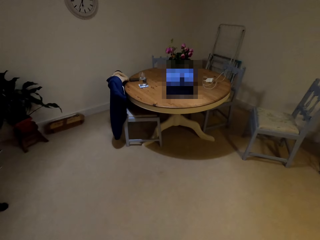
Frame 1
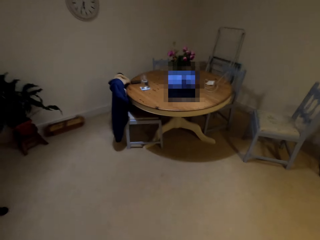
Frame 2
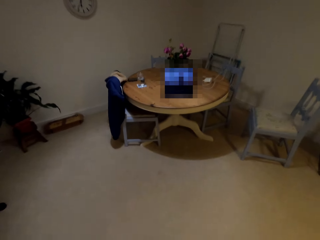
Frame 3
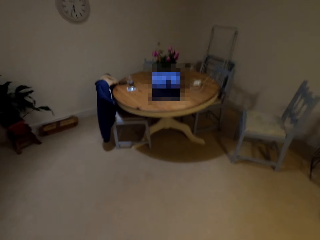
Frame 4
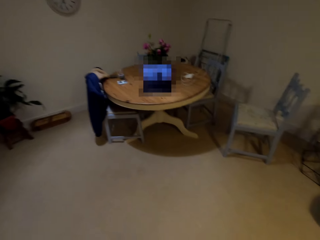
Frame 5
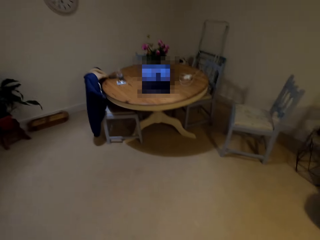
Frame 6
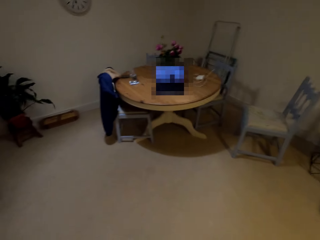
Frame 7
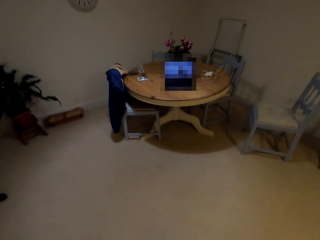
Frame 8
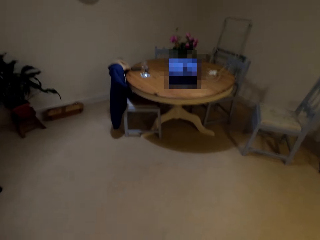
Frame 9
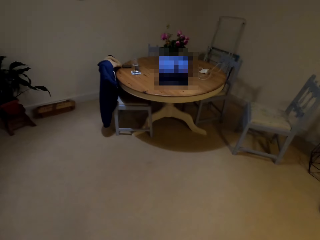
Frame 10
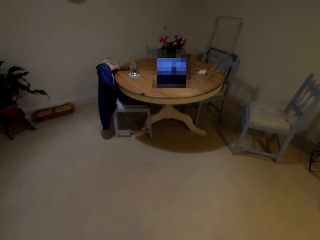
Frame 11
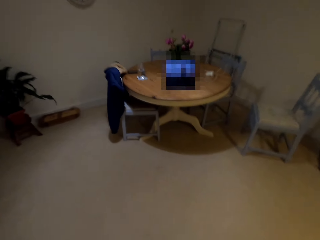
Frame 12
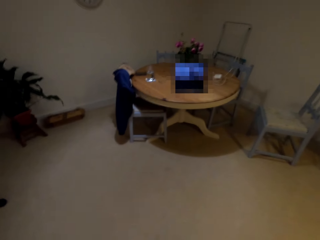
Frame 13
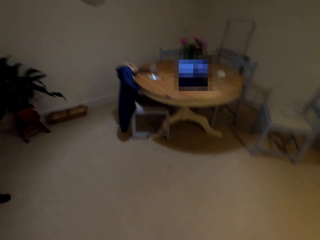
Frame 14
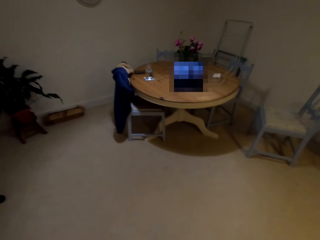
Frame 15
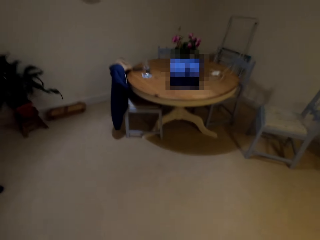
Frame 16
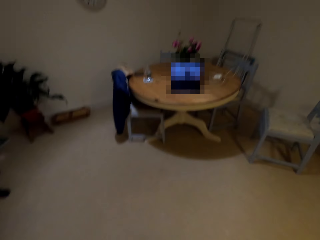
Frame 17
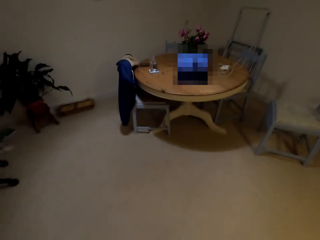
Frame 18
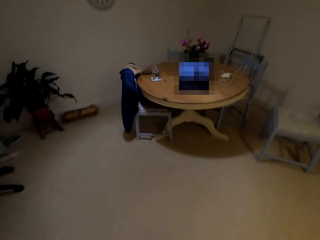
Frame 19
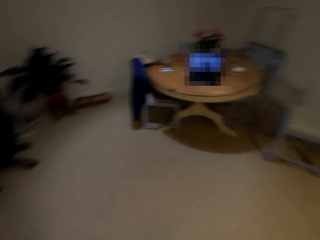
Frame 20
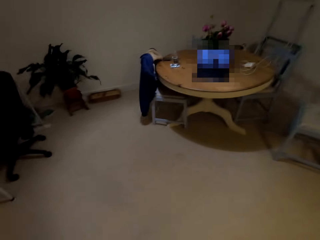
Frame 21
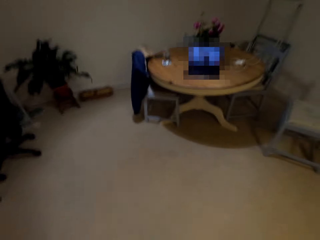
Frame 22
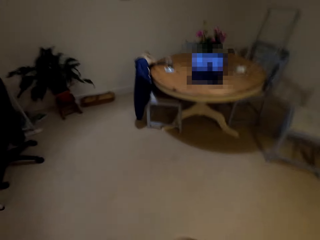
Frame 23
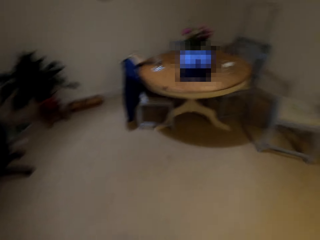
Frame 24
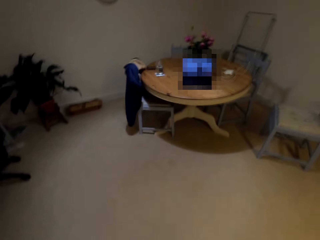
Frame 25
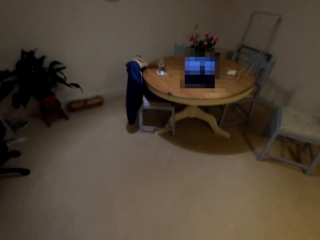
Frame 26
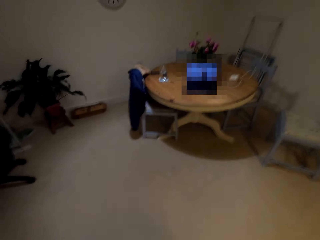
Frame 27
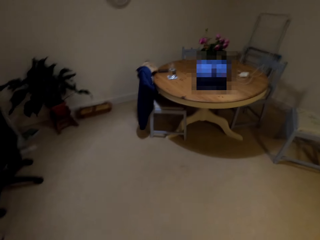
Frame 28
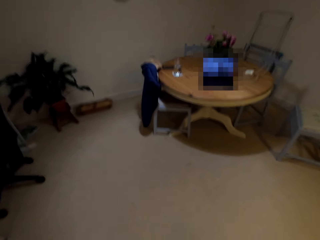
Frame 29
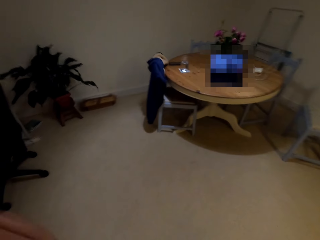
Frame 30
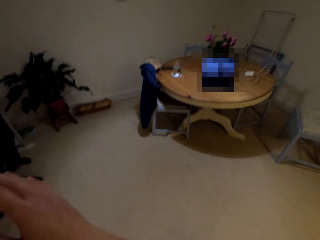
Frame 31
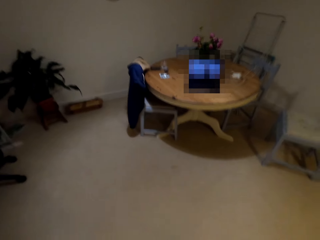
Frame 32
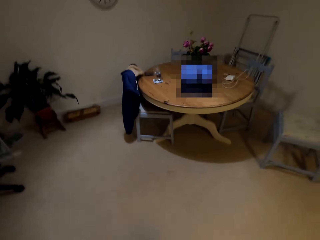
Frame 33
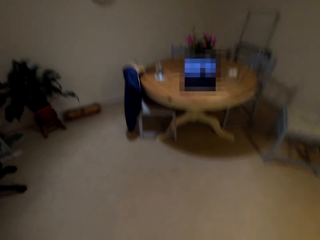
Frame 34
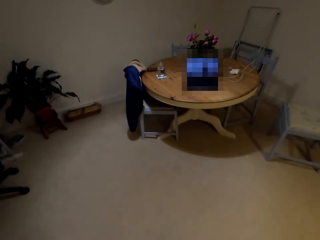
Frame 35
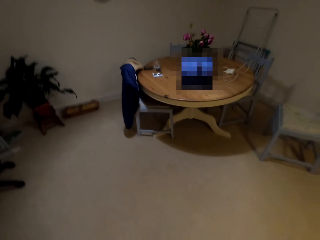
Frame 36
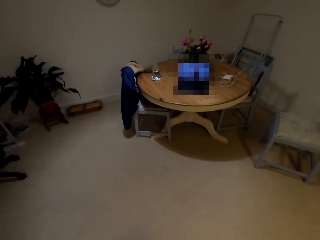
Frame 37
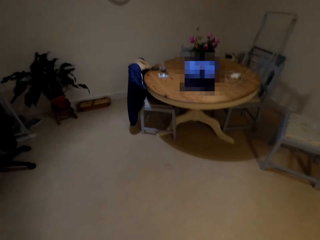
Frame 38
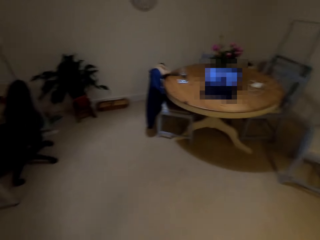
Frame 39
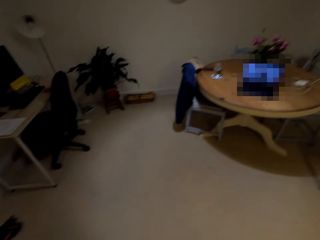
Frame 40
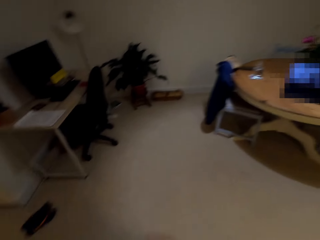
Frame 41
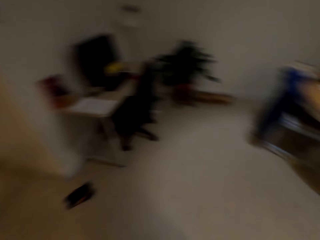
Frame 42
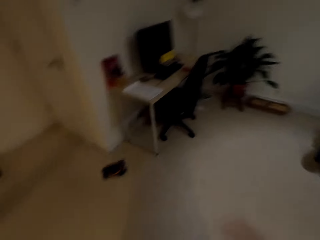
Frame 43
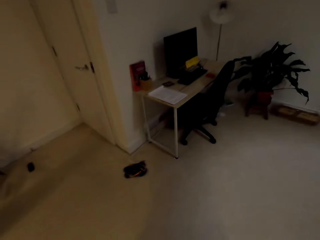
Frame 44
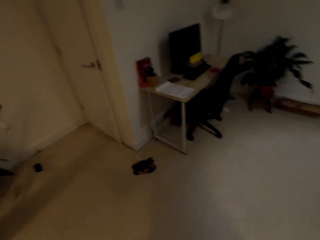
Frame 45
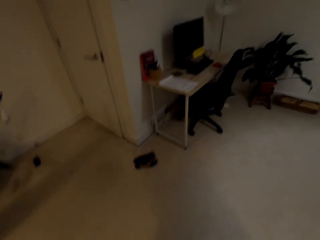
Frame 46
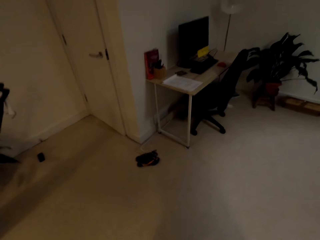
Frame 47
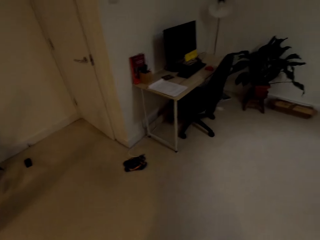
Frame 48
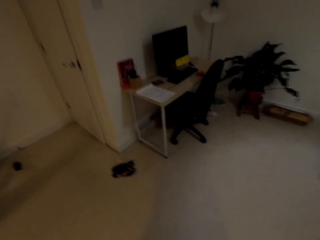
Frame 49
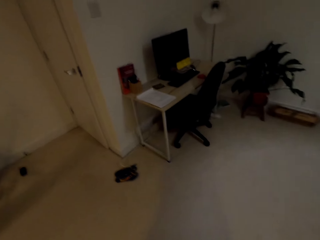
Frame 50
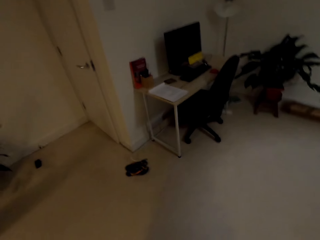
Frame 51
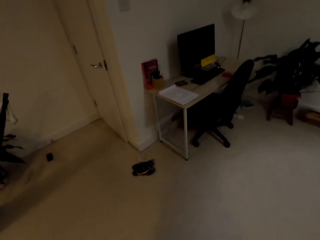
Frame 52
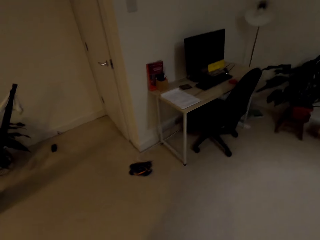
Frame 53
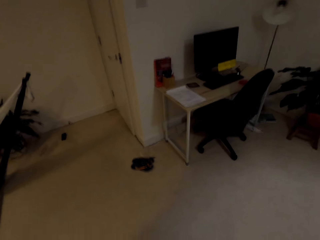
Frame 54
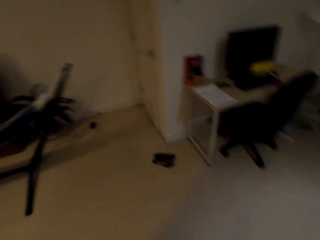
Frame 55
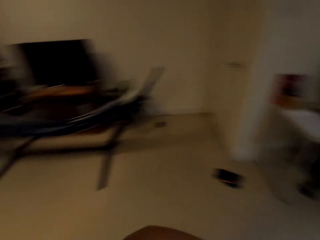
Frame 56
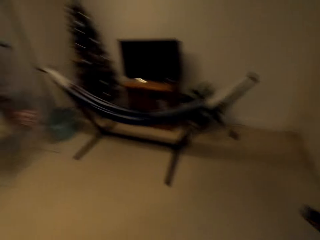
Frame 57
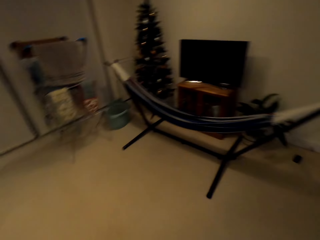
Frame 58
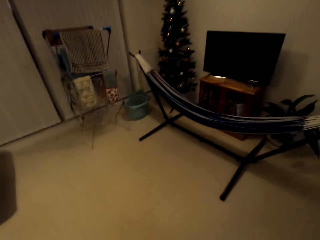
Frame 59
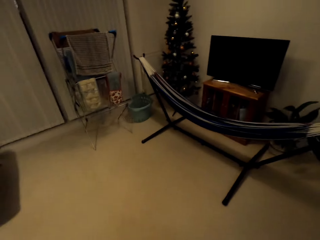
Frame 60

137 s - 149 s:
The camera wearer exercises.

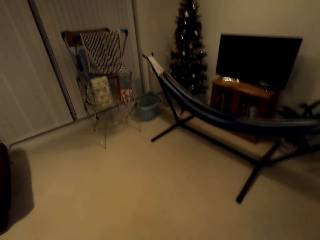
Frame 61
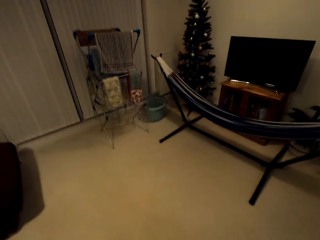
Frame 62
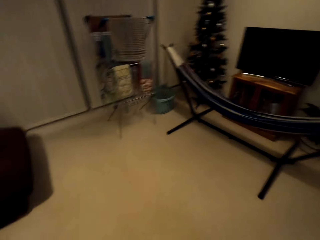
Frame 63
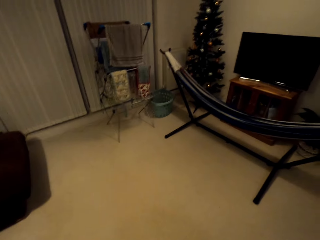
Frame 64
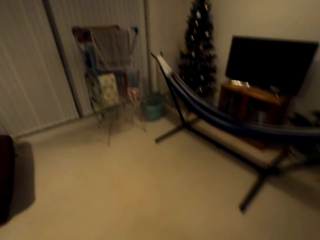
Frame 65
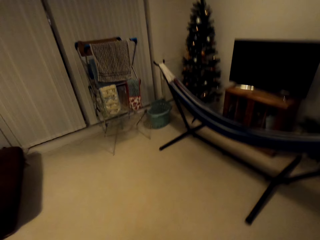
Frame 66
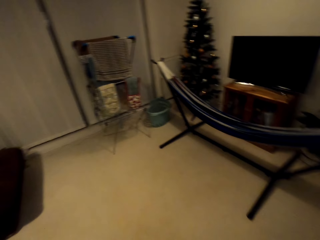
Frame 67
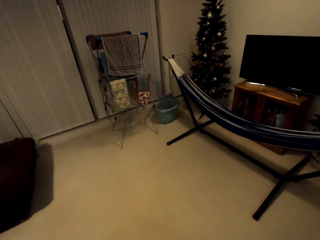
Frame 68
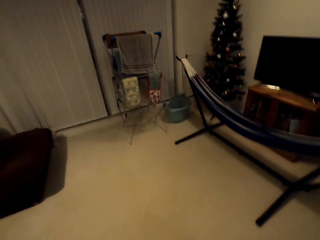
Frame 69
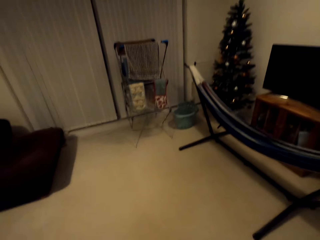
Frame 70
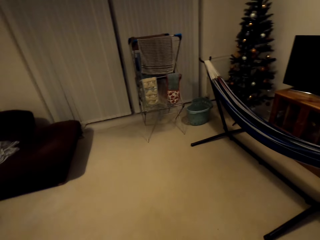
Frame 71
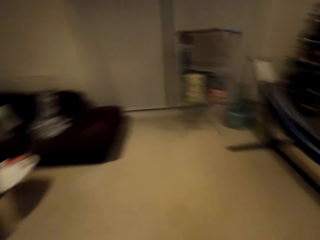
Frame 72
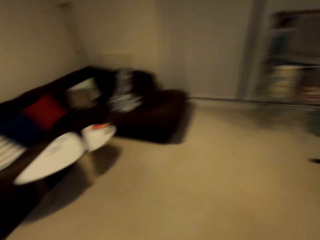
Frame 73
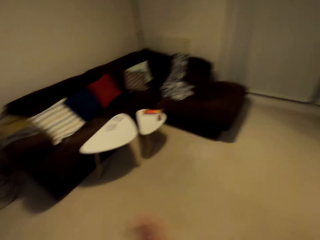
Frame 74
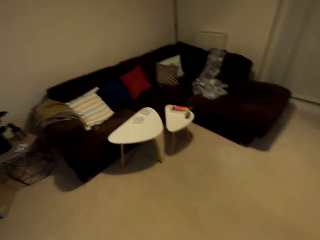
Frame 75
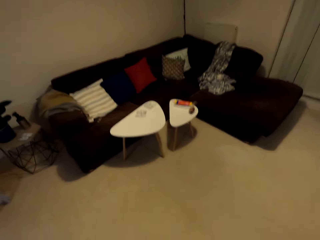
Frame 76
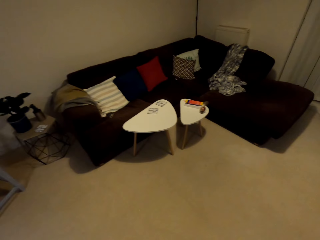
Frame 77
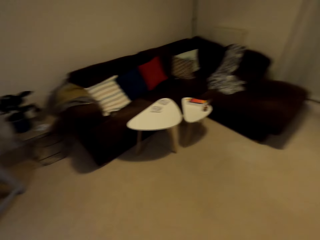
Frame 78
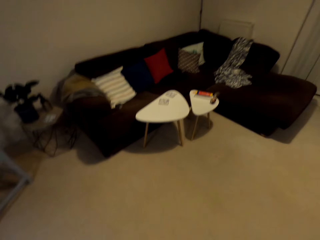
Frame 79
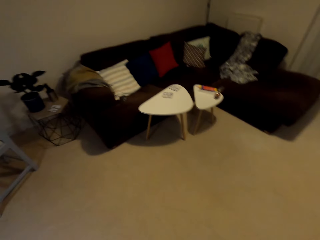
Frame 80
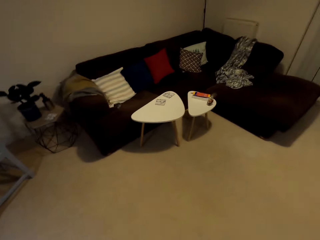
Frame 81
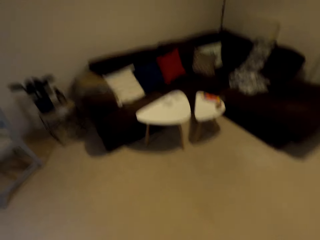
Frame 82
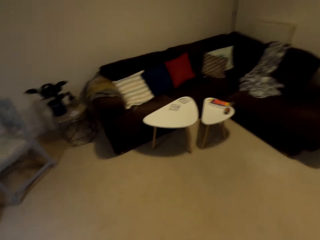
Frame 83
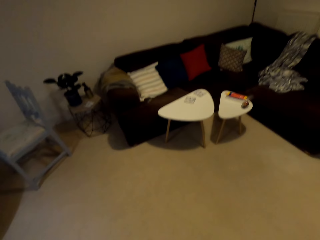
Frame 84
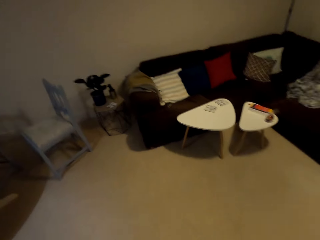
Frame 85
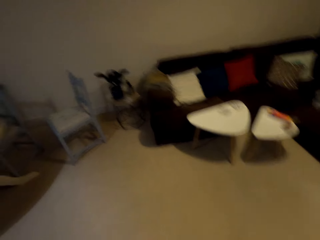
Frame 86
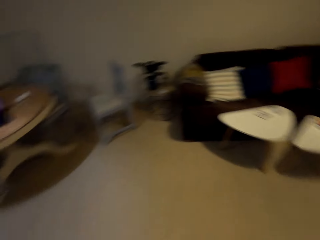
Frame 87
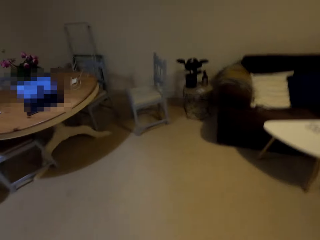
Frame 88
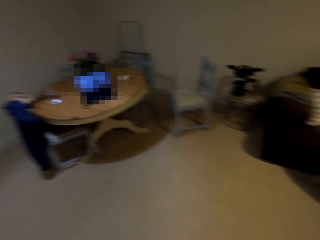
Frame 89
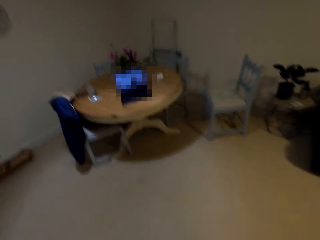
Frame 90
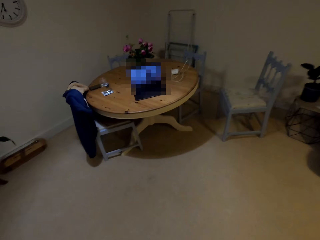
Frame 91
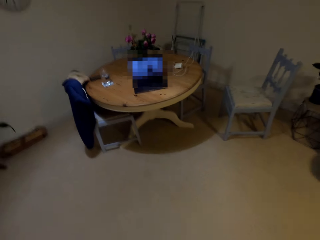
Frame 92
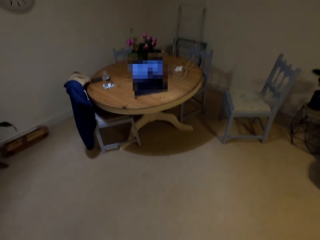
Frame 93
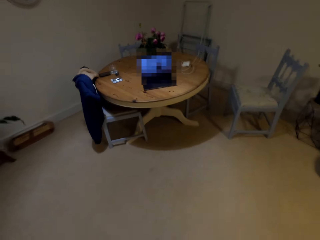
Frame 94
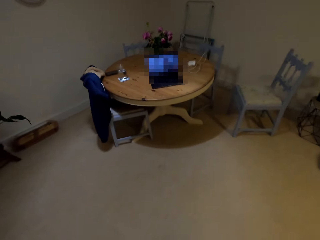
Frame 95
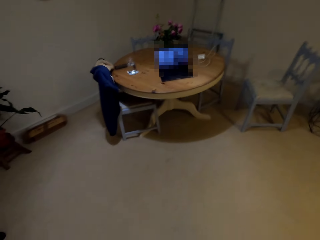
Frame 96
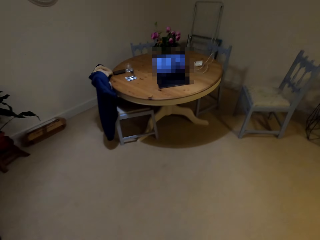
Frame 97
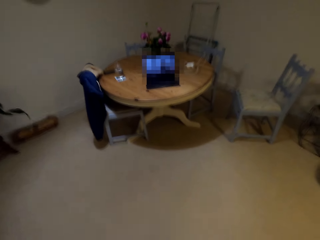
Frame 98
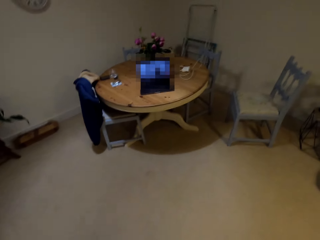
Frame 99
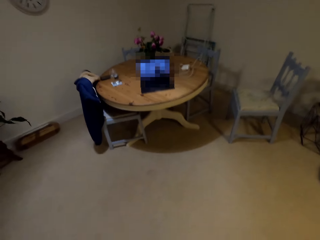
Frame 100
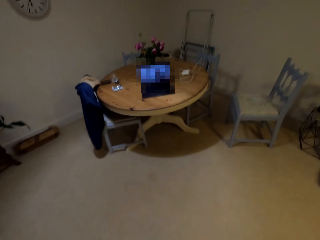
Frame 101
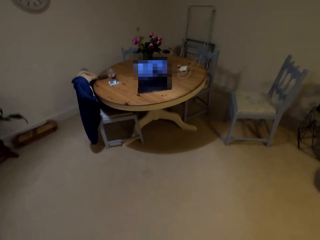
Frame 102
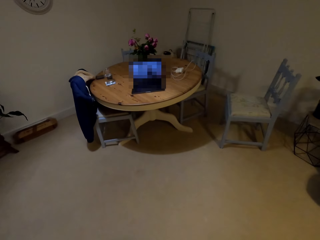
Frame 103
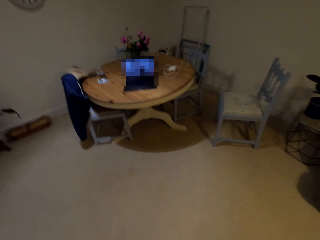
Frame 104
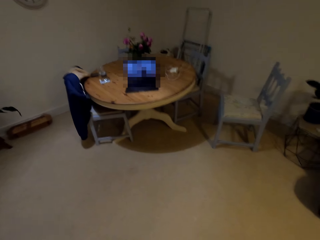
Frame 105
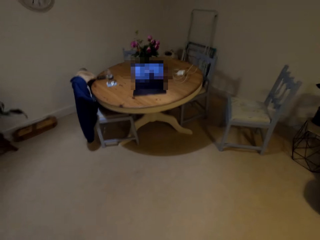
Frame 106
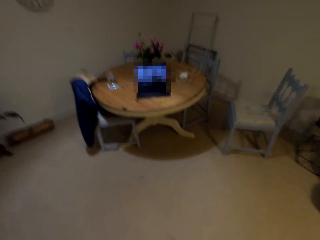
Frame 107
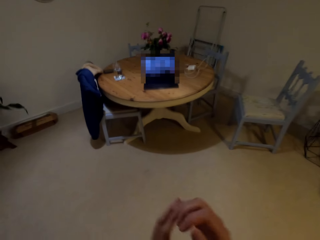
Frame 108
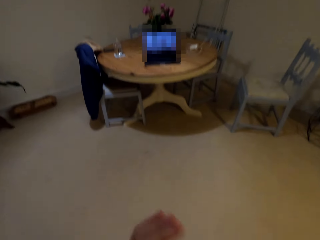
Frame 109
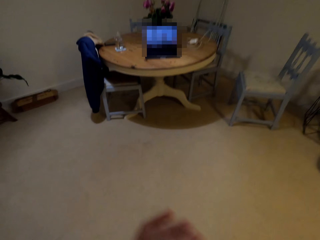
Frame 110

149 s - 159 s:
The camera wearer looks at the laptop screen.
